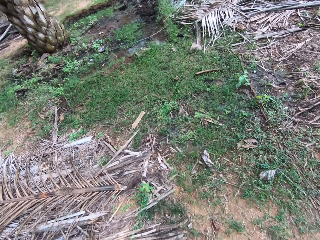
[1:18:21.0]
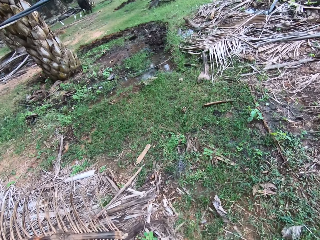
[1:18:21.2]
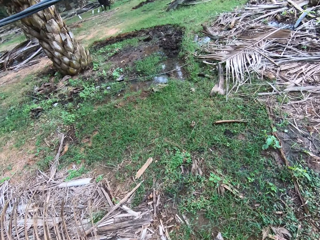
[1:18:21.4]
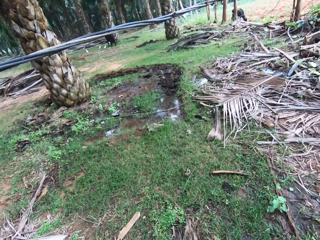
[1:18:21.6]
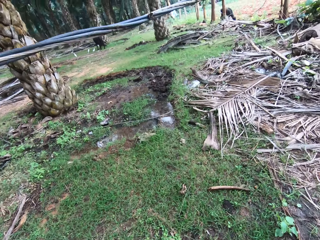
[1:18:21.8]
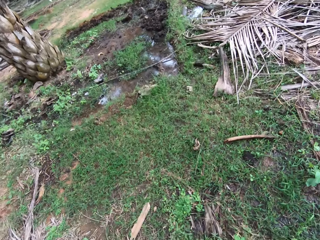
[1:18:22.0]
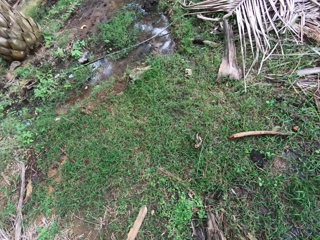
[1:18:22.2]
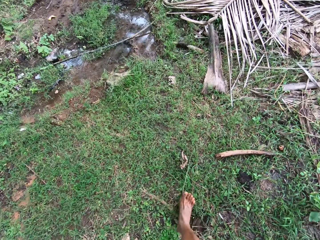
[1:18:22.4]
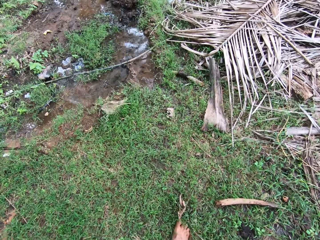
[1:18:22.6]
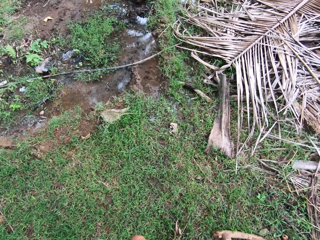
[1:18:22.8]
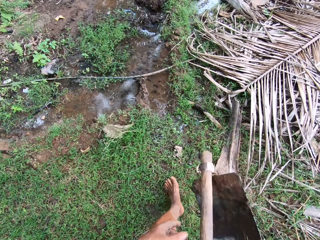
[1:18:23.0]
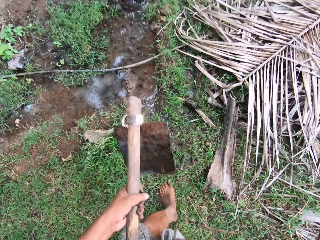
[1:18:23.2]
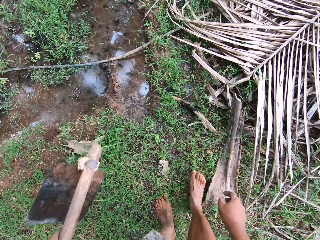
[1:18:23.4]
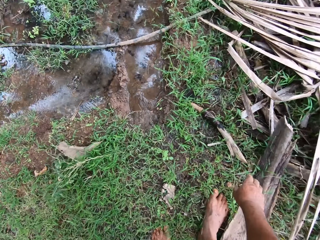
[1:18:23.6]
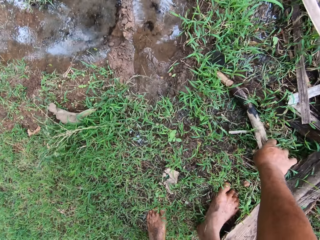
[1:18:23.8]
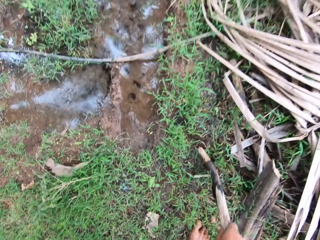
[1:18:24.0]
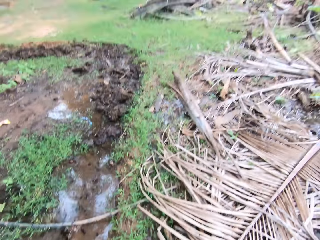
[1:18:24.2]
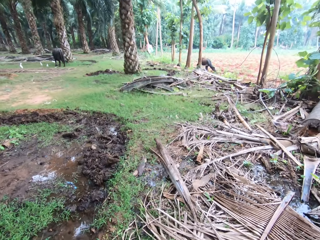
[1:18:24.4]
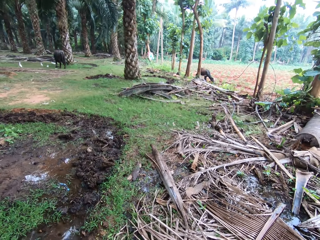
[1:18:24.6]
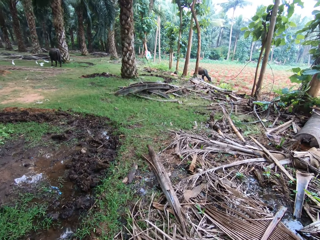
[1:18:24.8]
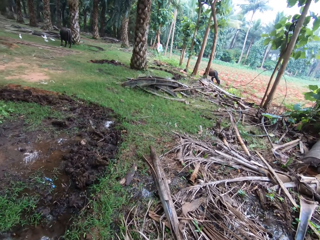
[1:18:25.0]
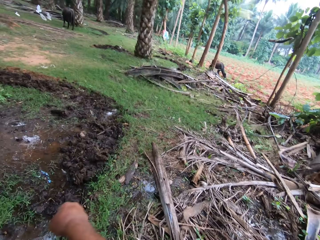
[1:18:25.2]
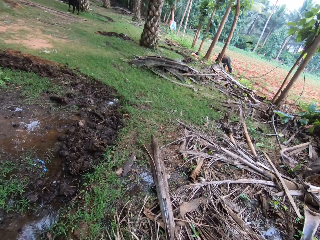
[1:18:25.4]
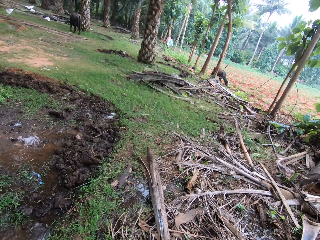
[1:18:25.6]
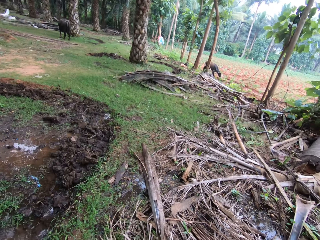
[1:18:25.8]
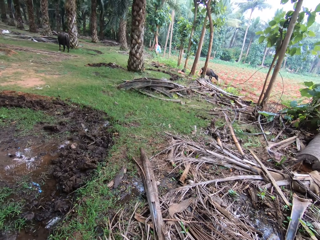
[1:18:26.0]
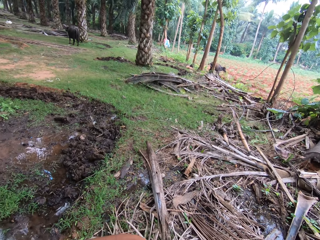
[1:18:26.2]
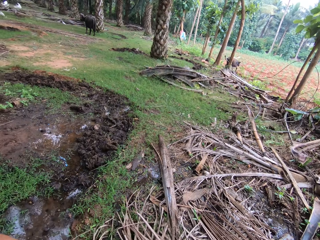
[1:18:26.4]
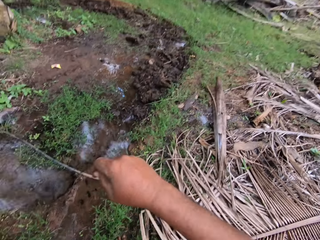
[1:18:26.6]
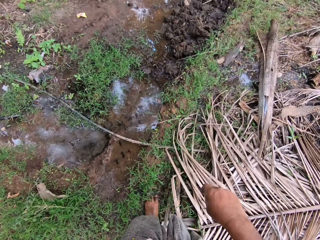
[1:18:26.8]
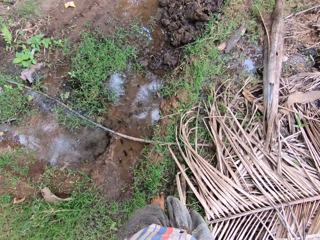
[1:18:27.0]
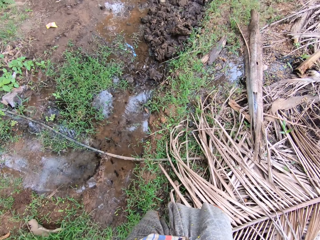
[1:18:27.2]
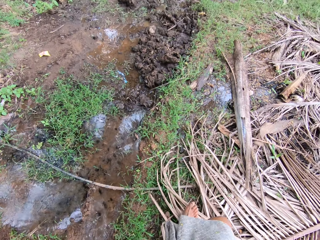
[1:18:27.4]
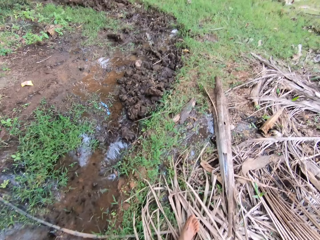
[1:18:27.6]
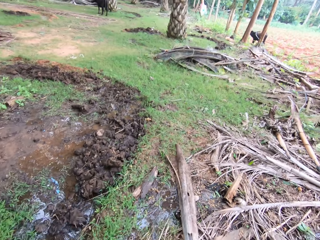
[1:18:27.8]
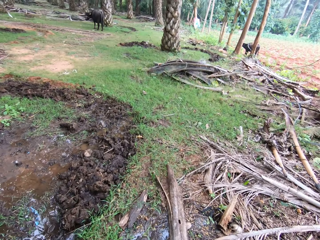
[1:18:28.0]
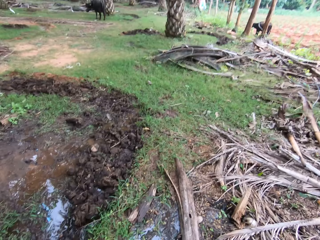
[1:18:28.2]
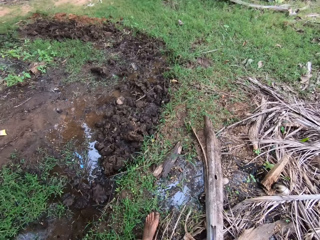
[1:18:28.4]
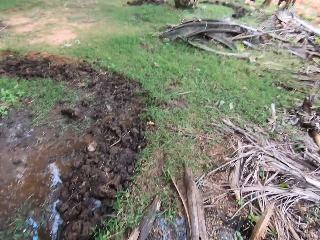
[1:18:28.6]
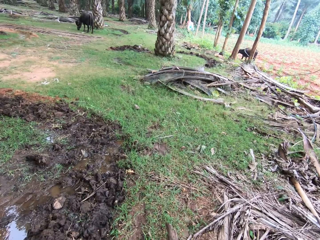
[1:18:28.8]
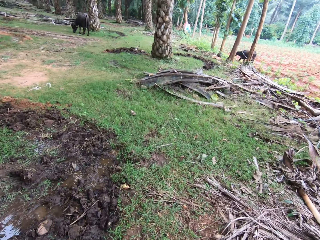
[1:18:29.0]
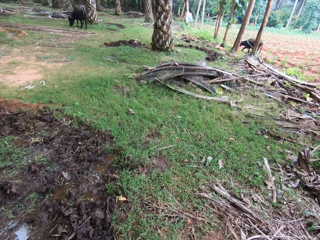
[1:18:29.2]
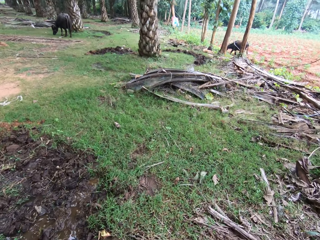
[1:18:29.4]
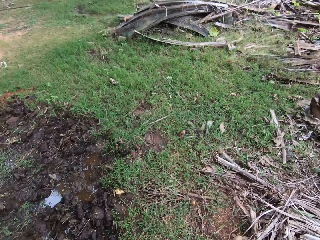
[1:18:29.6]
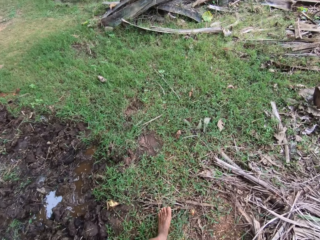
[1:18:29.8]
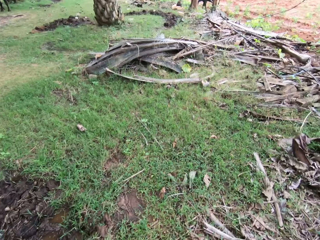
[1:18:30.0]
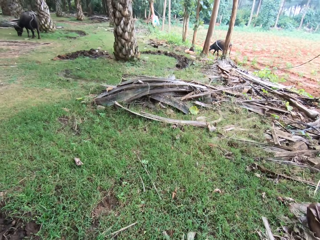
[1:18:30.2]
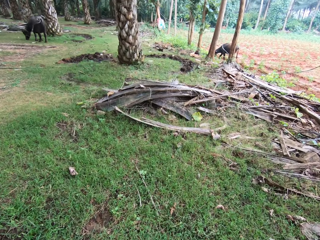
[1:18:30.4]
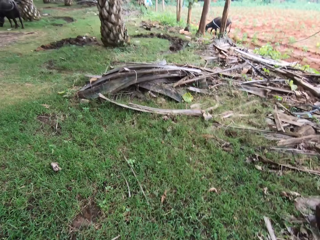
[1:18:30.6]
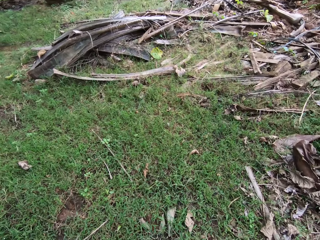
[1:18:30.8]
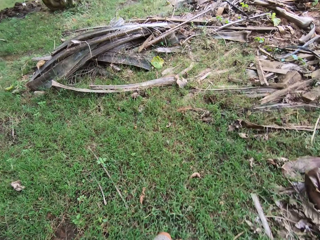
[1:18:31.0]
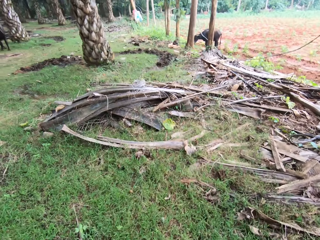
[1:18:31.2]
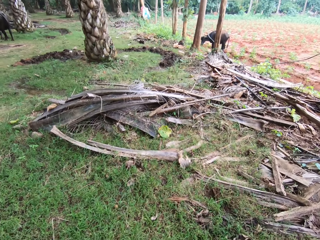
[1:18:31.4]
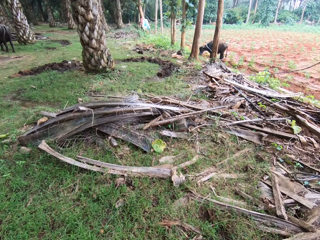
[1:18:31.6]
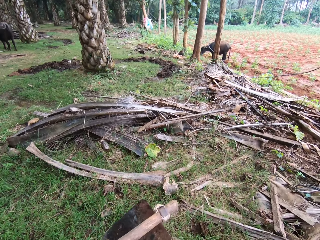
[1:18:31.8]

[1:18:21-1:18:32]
The camera wearer picks up a stick from the ground with his right hand. He walks across the garden.

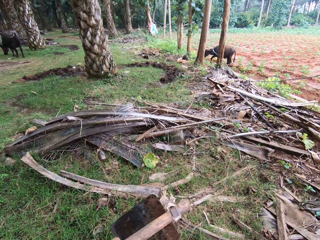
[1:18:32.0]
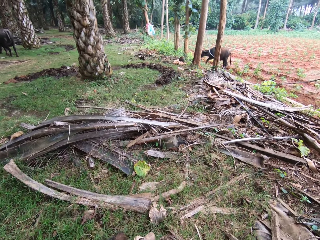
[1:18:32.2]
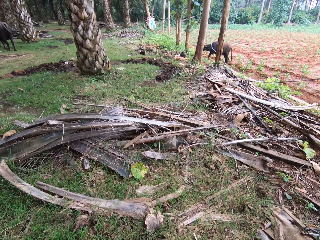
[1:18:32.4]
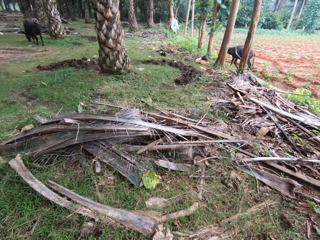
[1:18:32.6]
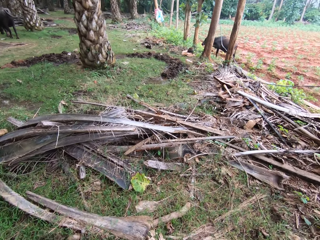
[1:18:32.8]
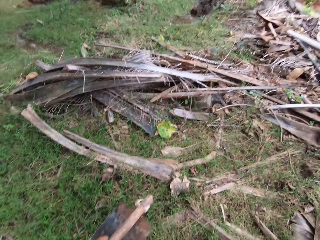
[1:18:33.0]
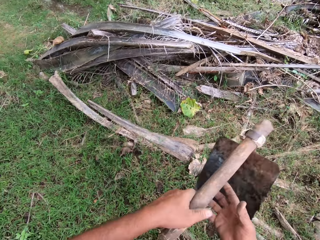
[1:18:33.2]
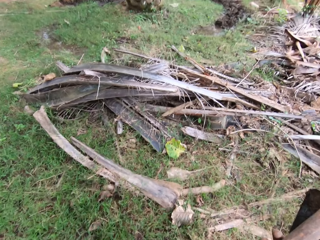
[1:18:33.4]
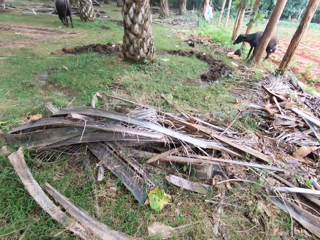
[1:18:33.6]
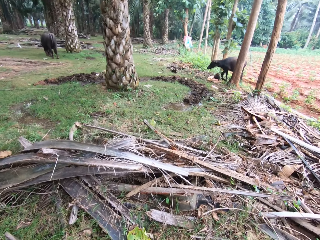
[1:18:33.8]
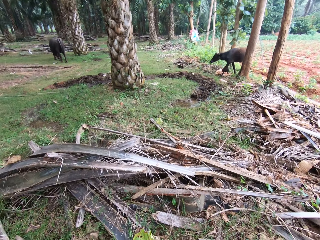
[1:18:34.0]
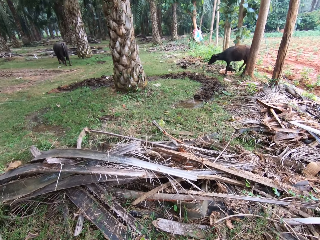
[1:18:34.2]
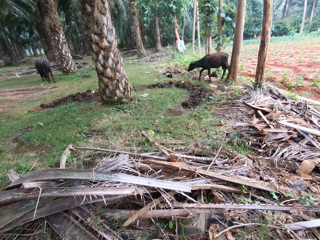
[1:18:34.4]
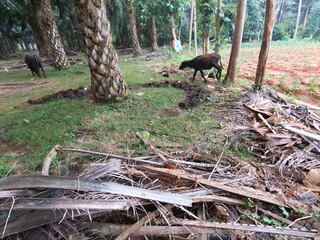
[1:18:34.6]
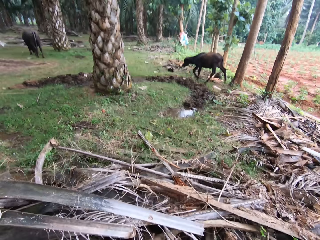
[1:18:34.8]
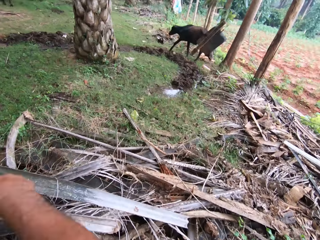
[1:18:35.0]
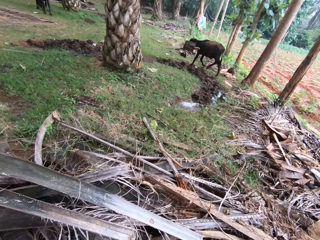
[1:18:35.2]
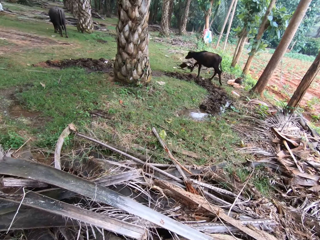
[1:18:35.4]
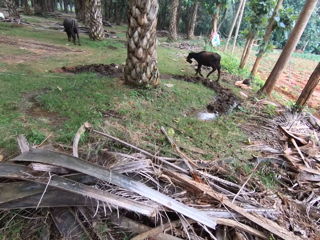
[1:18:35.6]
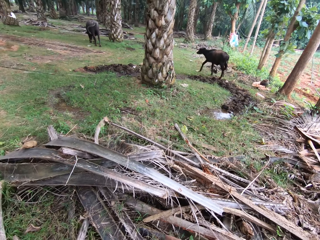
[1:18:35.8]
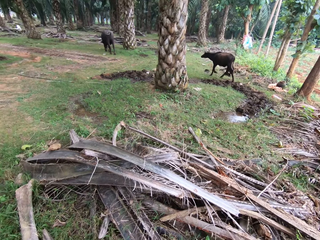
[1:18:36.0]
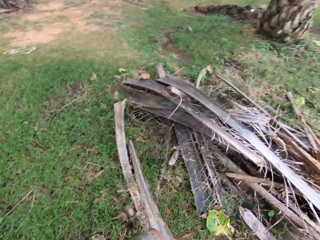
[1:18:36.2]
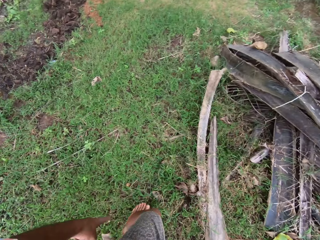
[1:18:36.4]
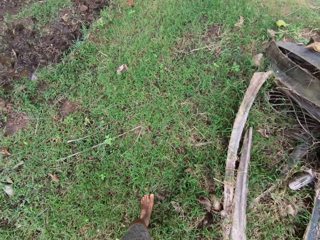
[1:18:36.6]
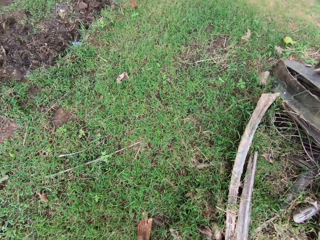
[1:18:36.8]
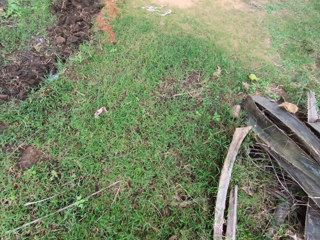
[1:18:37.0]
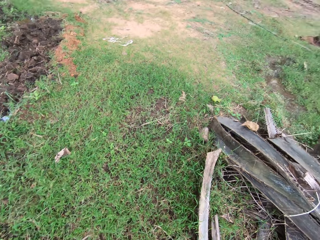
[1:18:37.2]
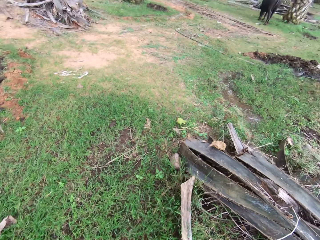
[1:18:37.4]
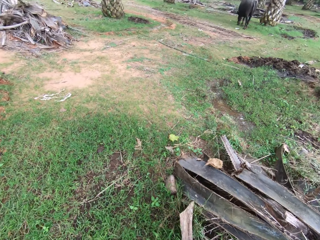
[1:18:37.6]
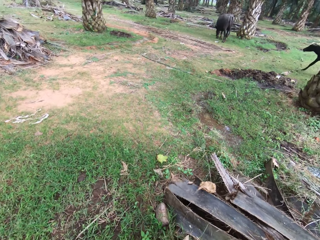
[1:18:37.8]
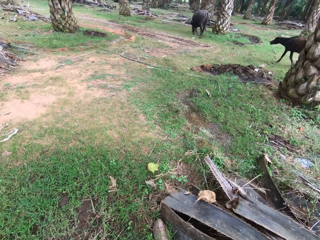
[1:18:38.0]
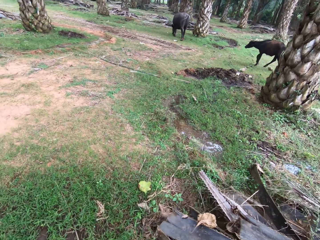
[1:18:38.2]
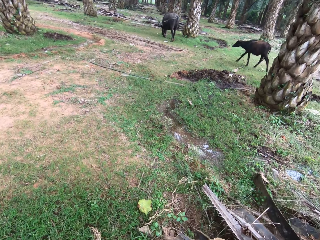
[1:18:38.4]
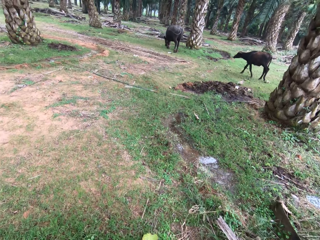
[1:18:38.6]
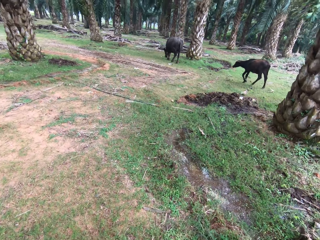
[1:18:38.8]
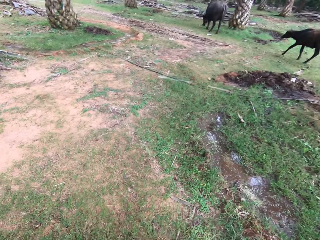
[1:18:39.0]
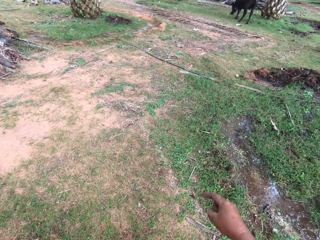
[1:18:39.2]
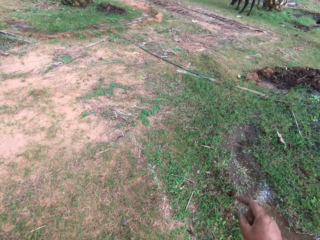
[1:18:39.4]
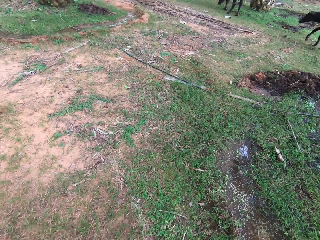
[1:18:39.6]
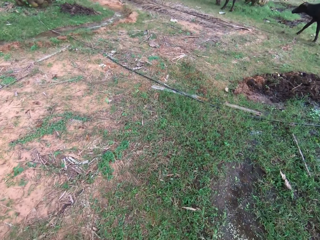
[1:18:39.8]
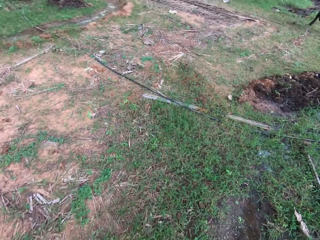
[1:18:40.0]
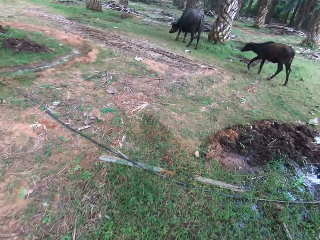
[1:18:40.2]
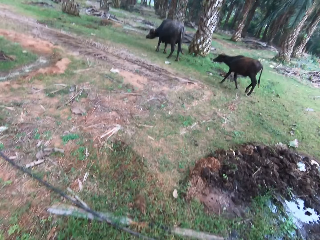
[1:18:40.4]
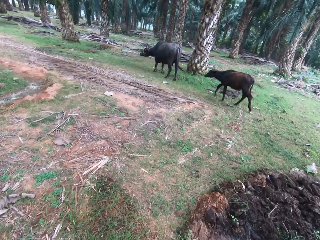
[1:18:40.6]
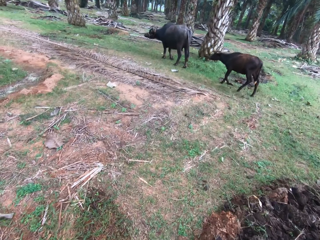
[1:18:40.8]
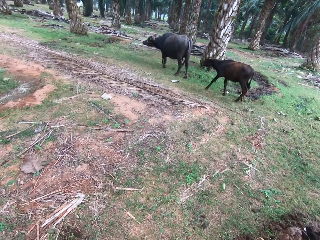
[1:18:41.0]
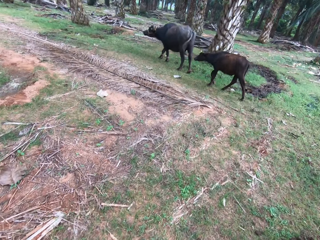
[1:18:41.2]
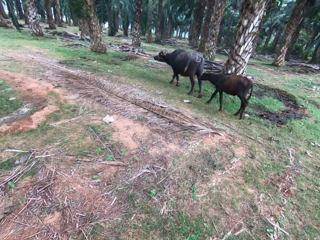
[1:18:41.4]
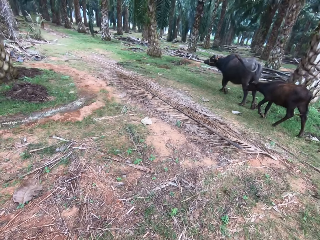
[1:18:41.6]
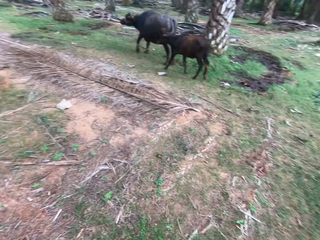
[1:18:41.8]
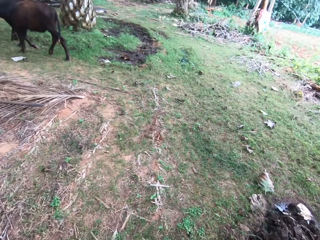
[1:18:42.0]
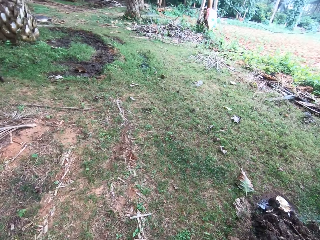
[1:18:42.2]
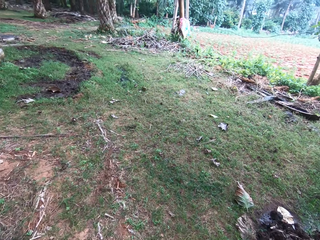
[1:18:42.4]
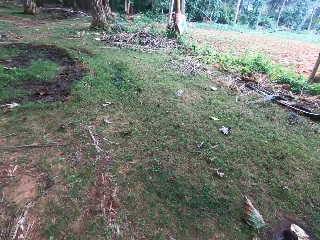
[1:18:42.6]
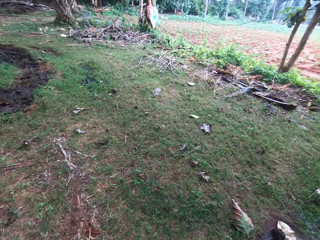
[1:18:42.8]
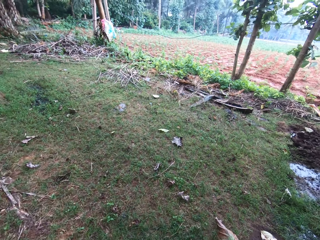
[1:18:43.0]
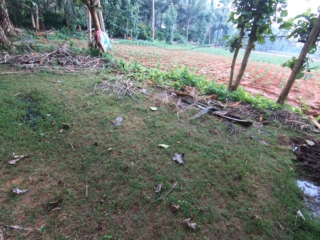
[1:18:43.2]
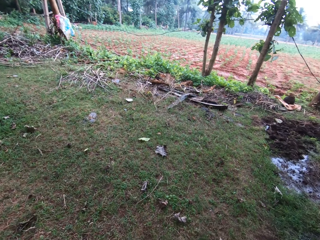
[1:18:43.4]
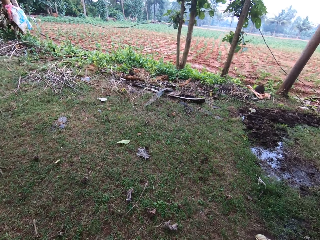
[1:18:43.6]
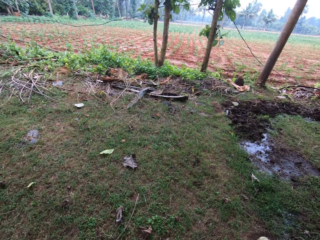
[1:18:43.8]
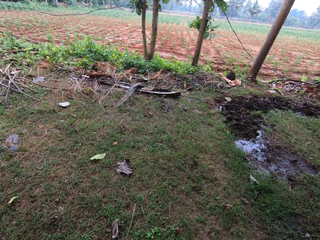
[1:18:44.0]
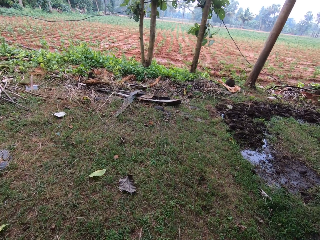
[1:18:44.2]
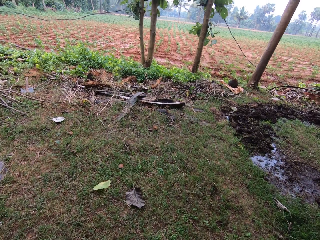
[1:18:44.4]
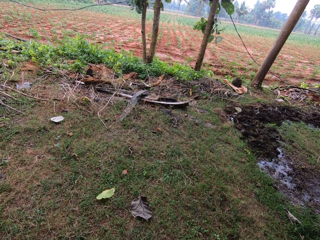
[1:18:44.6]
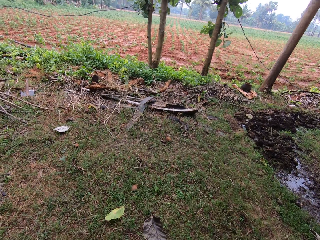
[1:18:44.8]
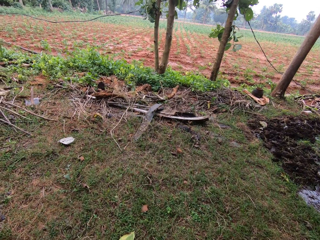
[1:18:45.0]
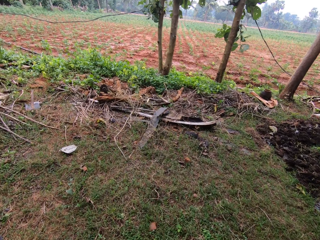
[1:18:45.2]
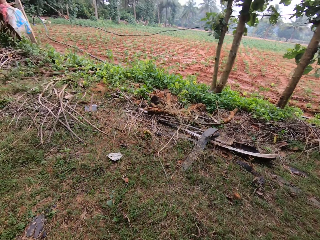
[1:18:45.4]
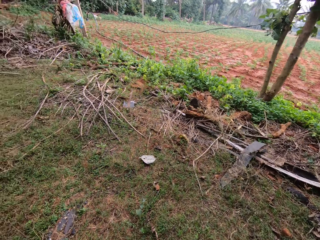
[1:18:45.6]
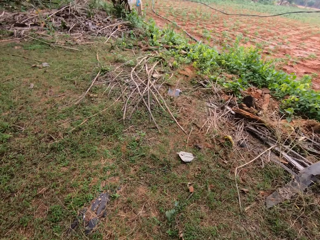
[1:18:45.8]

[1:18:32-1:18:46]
The camera wearer throws the hoe towards an animal. They walk around on the farmland.
